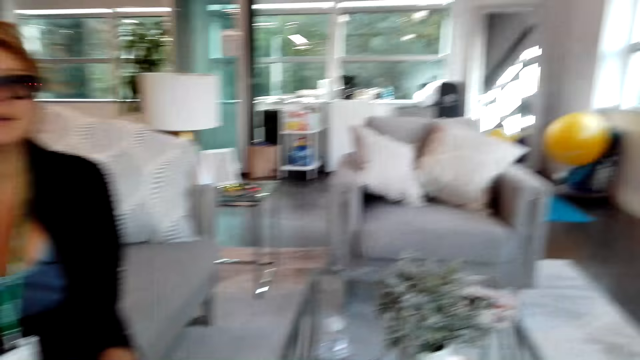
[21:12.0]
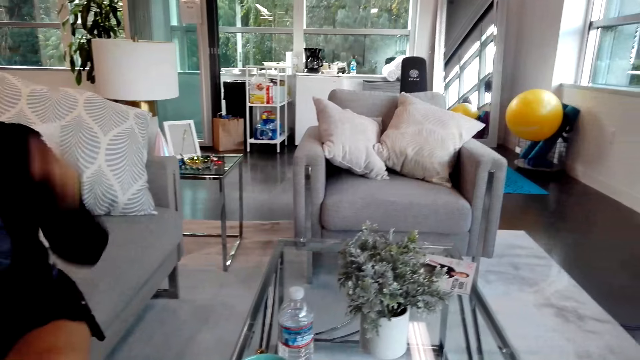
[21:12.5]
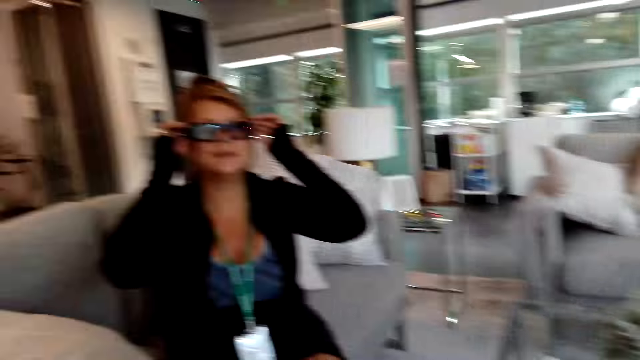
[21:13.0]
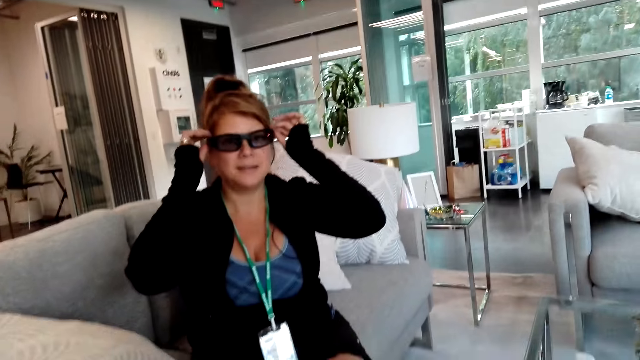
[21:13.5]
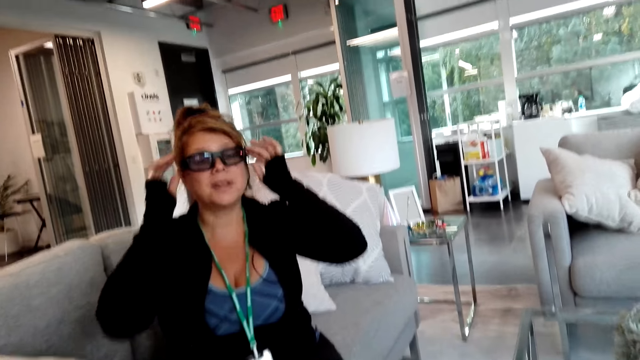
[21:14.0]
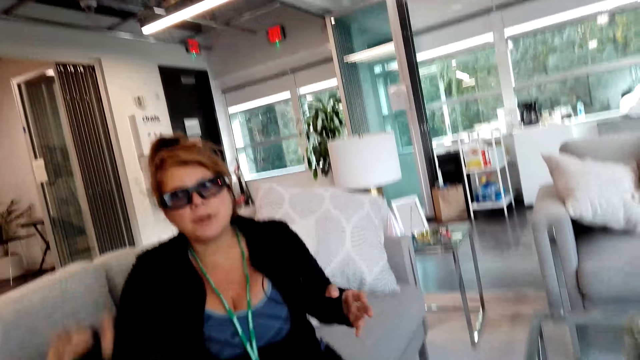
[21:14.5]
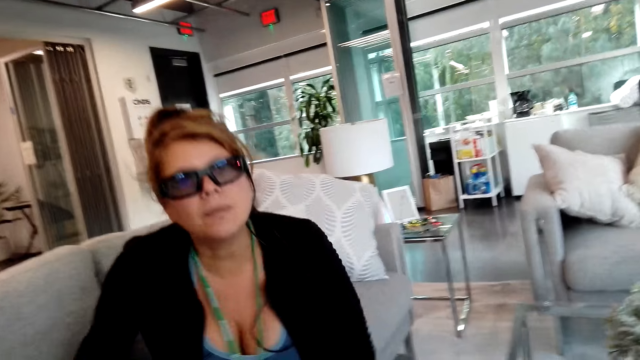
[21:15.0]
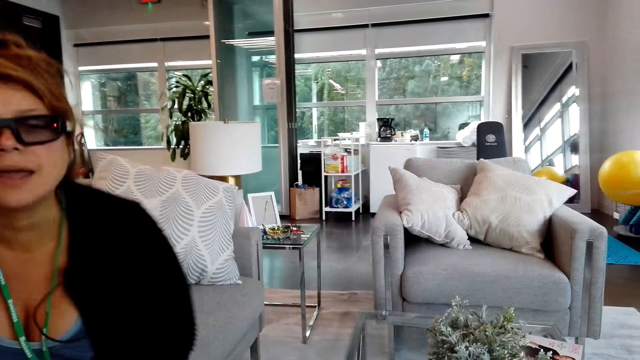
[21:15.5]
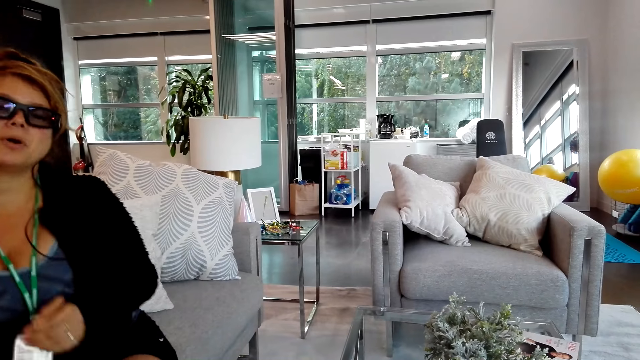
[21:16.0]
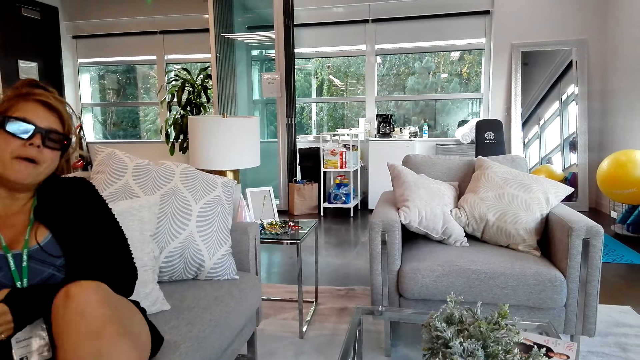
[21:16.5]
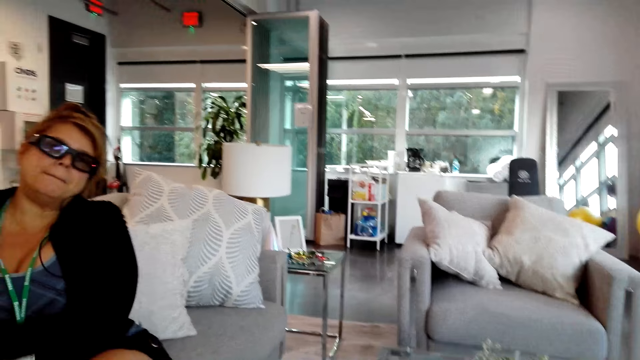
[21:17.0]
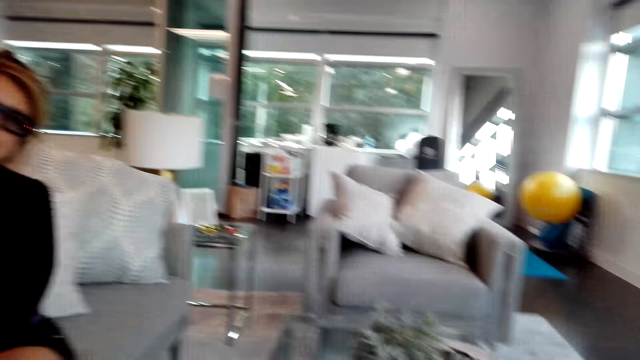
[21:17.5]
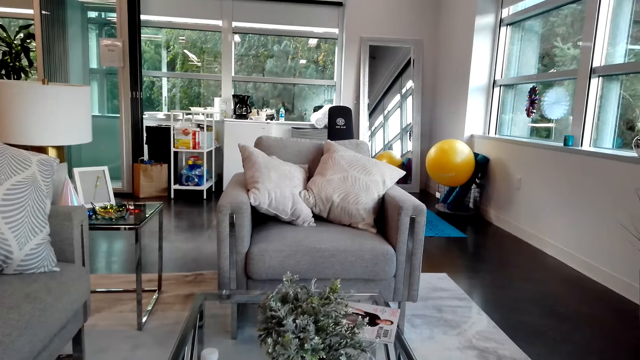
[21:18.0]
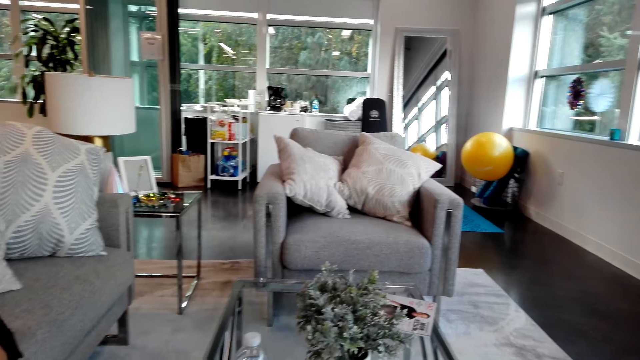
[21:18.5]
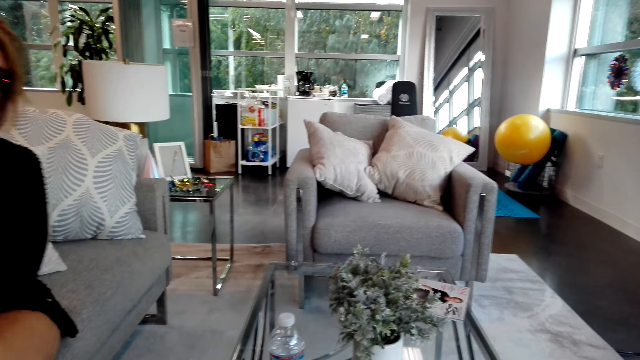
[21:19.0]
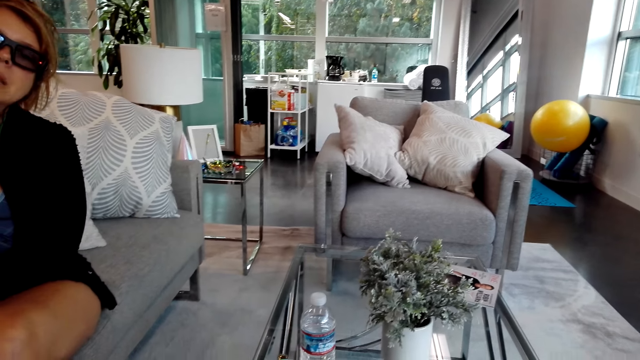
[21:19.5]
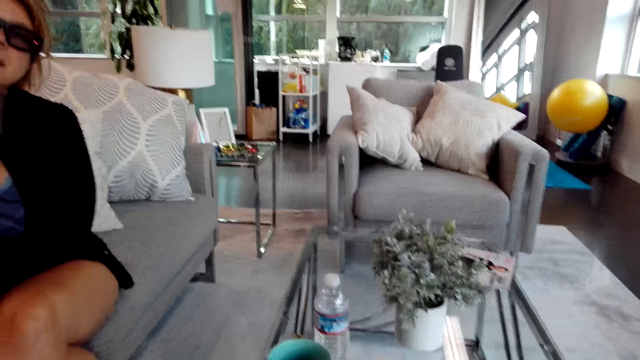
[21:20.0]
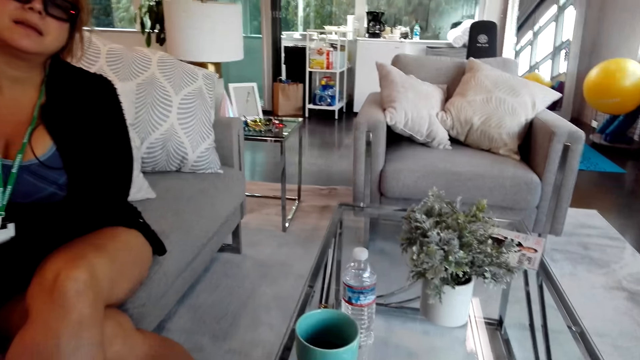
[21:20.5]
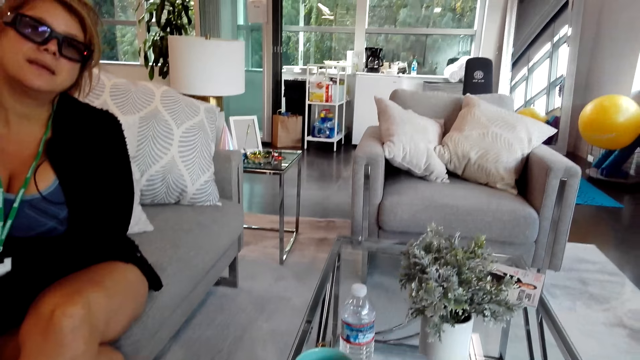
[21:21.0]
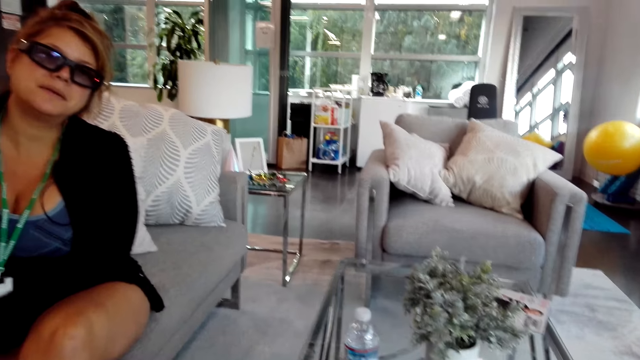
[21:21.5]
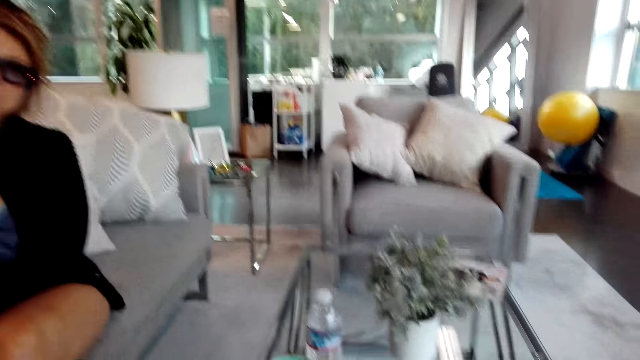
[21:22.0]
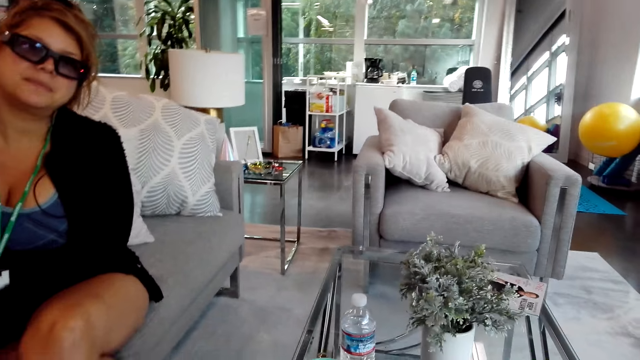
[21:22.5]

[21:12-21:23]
The woman touches the glasses. The camera wearer talks to the woman. The woman stands and sits down. The camera wearer talks to the woman.

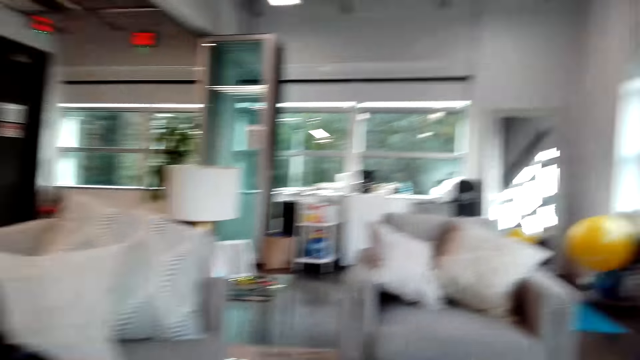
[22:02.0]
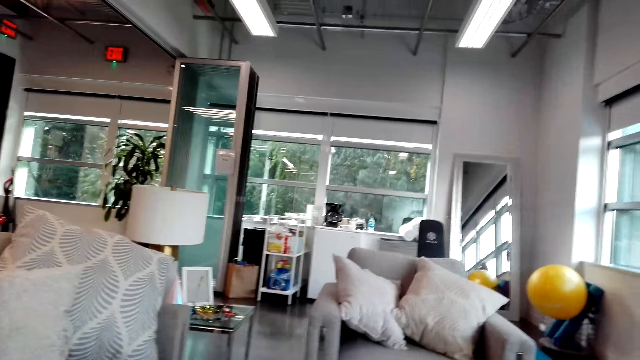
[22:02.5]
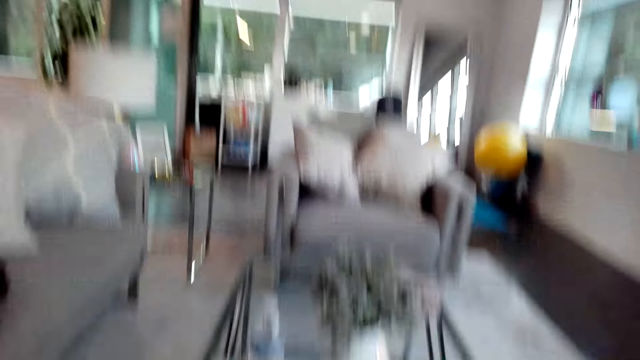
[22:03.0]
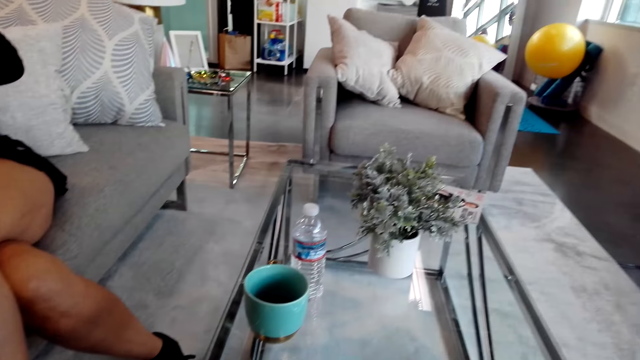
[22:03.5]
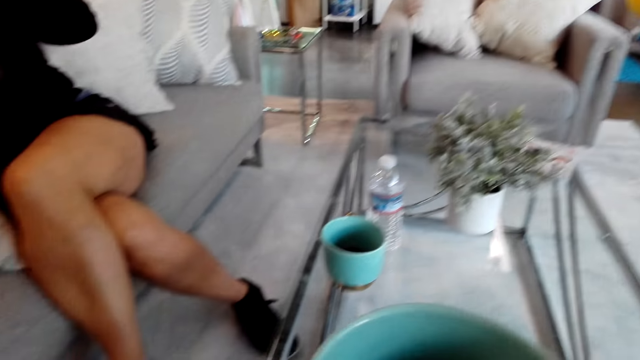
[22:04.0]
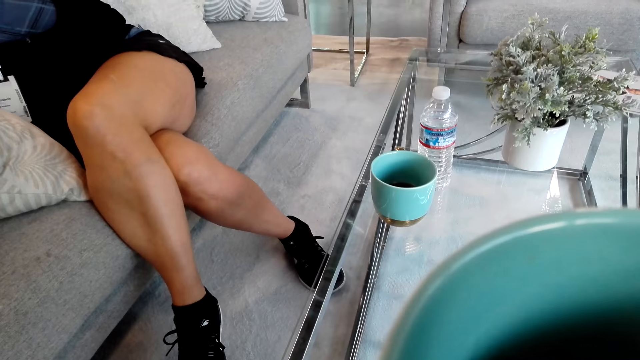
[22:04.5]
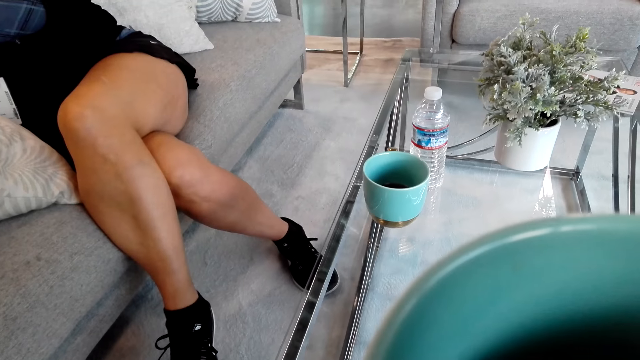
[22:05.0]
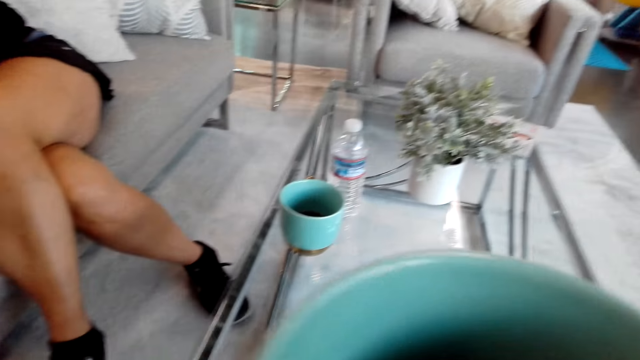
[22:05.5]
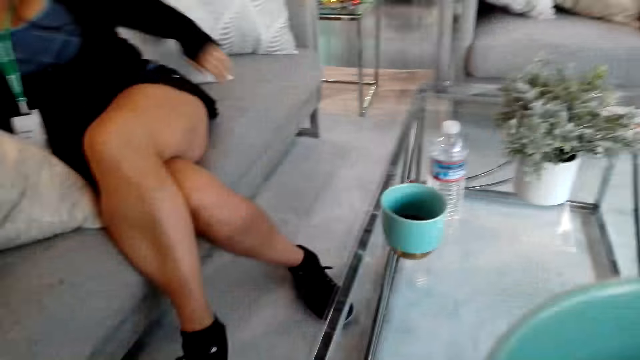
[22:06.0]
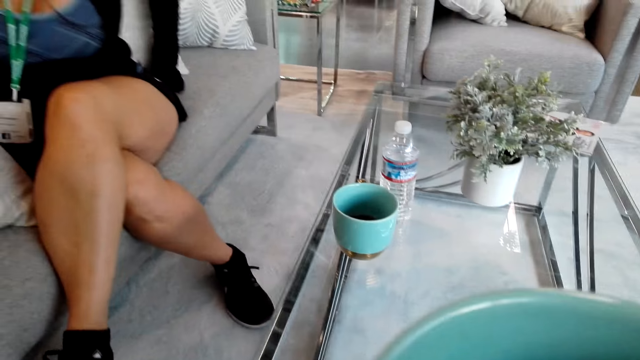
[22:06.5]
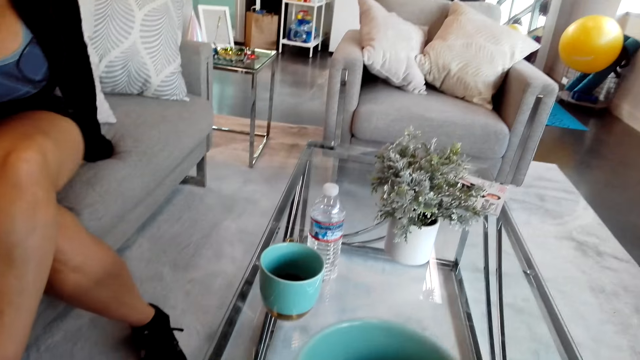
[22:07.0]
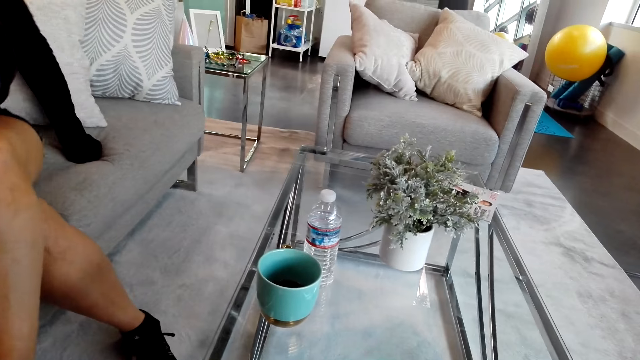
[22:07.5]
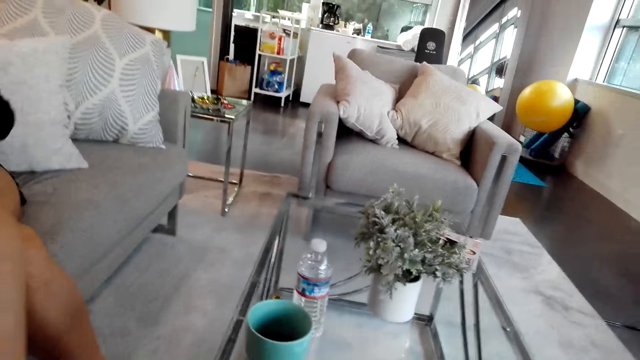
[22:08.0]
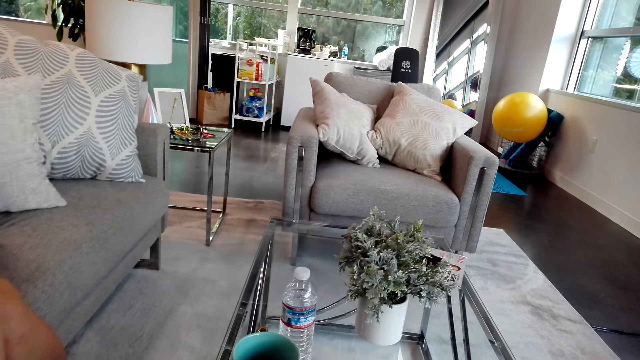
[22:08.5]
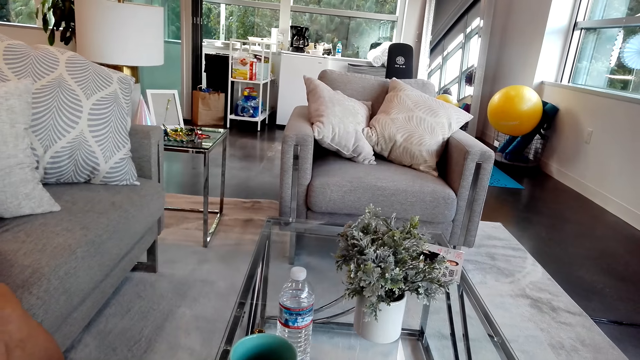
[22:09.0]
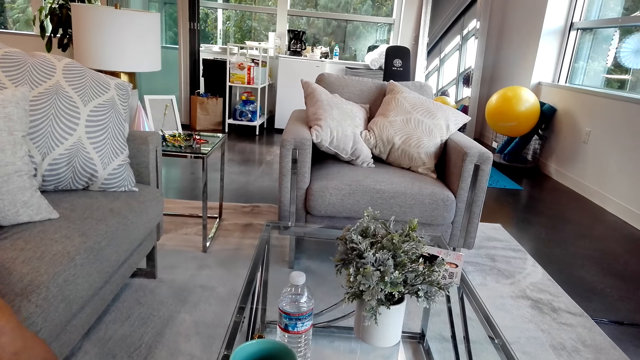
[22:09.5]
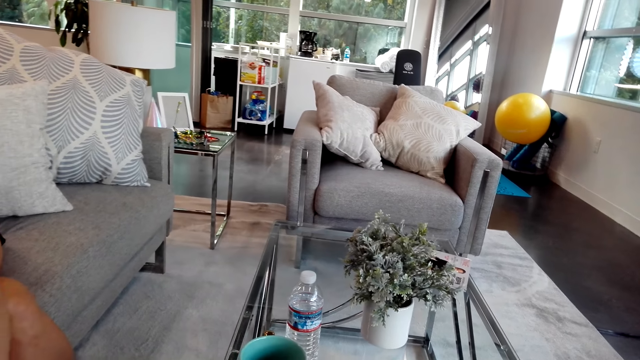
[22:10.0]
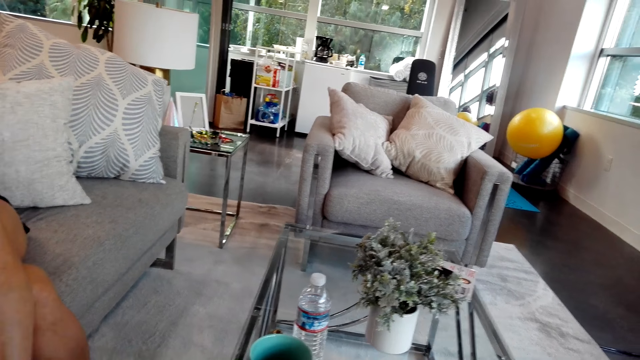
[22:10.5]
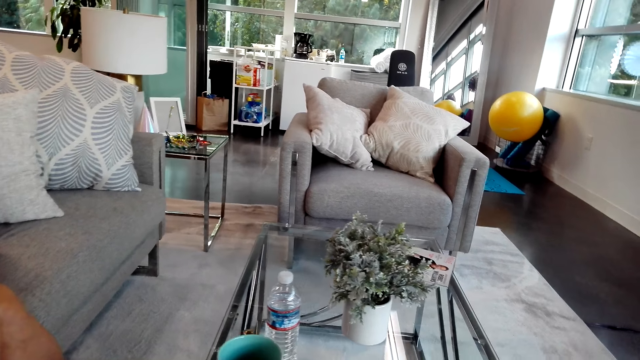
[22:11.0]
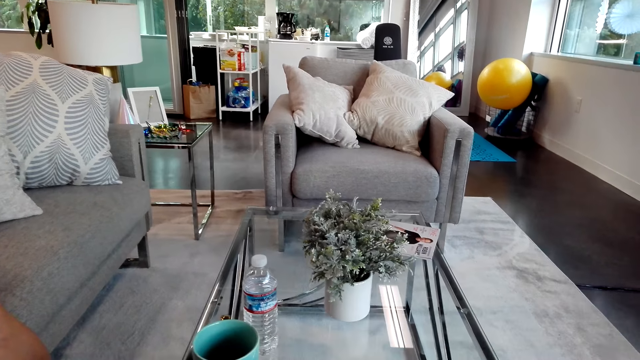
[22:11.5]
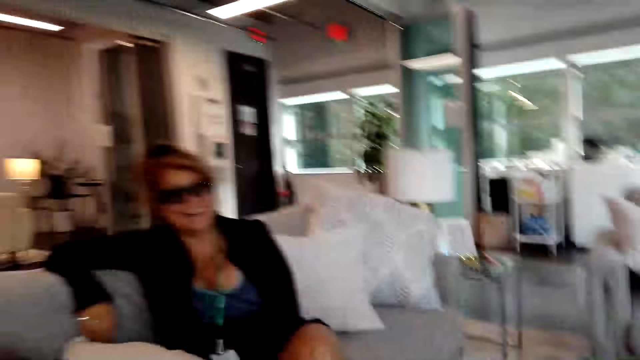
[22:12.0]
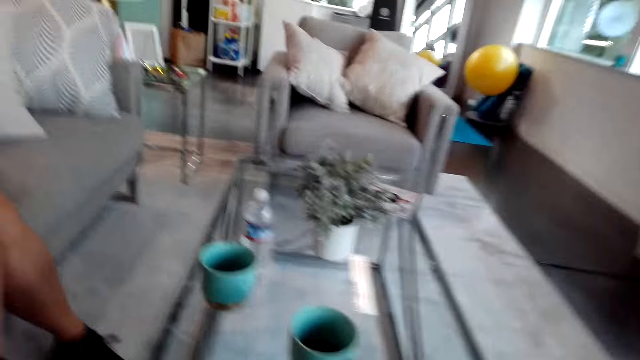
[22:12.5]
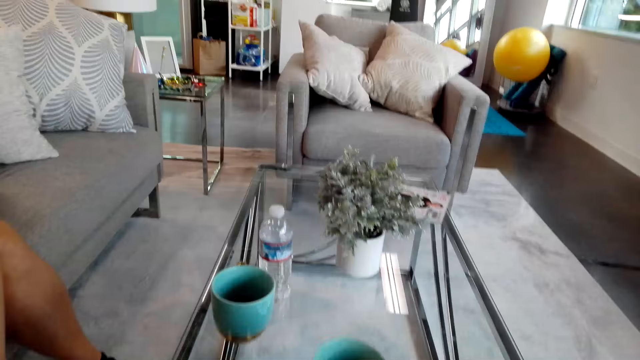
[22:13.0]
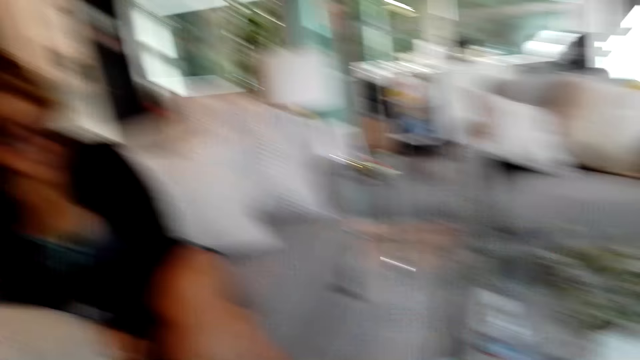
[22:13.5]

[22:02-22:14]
The camera wearer picks up the cup on the table. They drink the tea. They talk to the woman.
